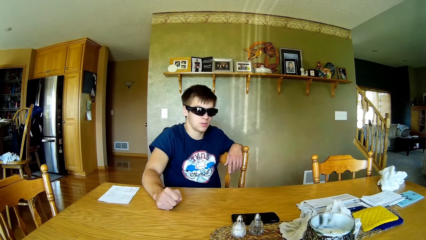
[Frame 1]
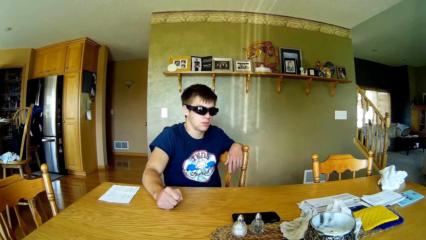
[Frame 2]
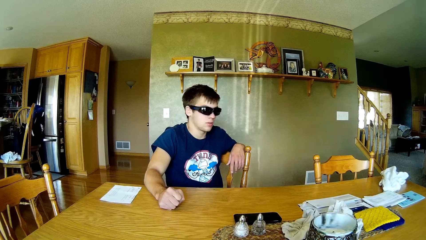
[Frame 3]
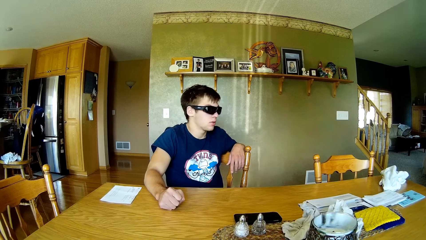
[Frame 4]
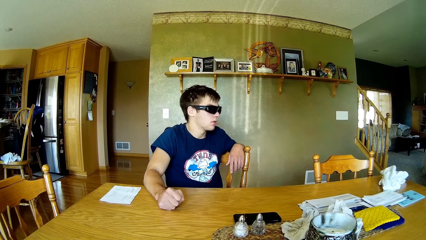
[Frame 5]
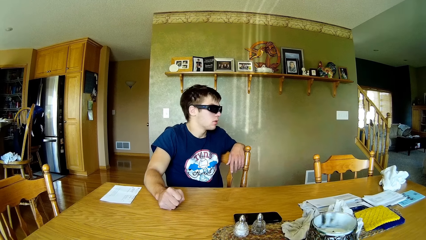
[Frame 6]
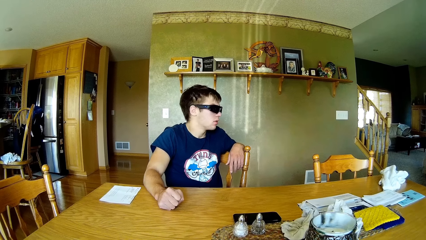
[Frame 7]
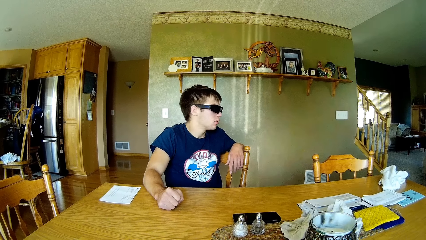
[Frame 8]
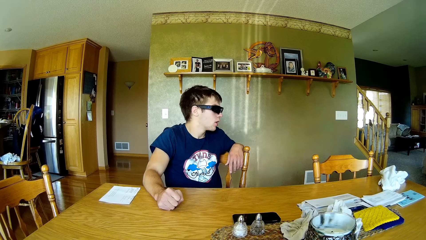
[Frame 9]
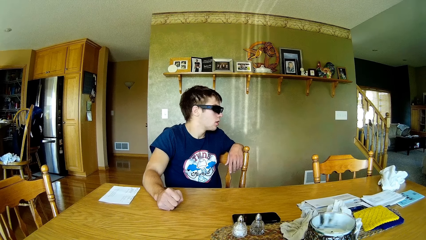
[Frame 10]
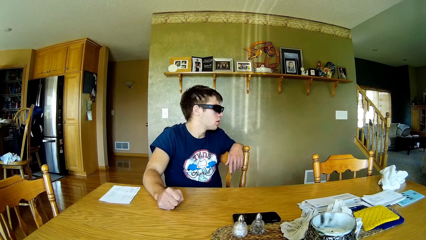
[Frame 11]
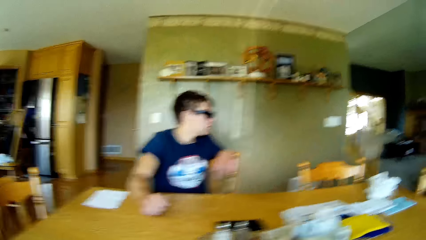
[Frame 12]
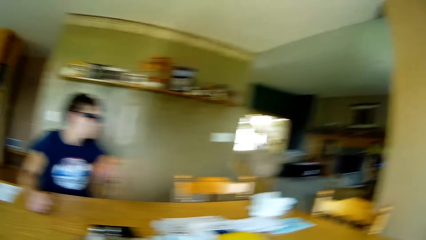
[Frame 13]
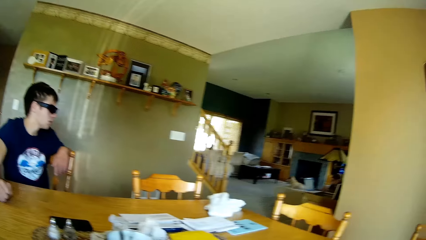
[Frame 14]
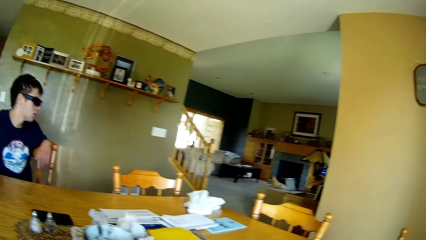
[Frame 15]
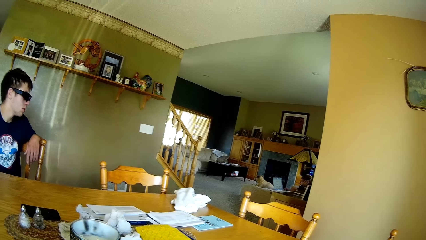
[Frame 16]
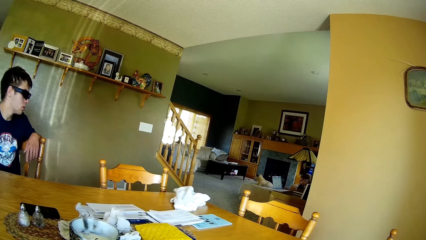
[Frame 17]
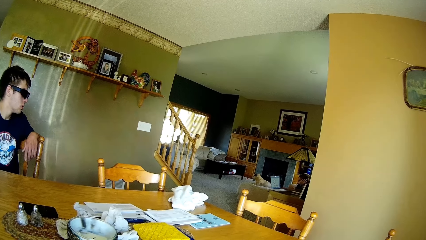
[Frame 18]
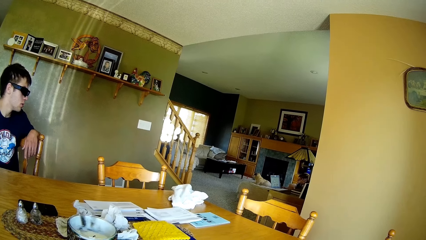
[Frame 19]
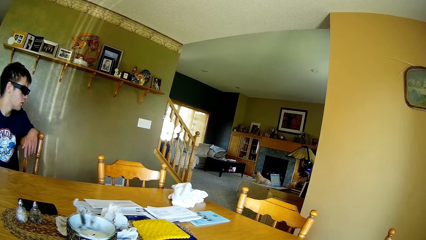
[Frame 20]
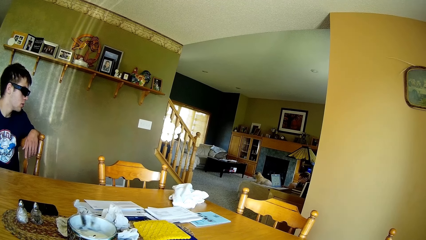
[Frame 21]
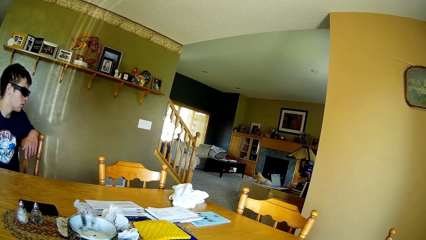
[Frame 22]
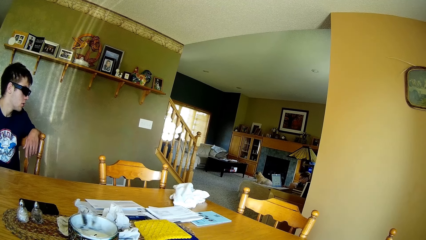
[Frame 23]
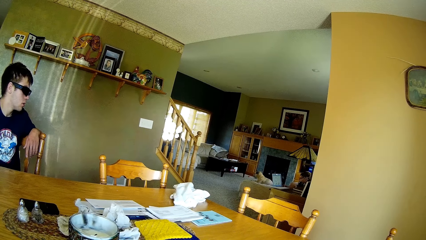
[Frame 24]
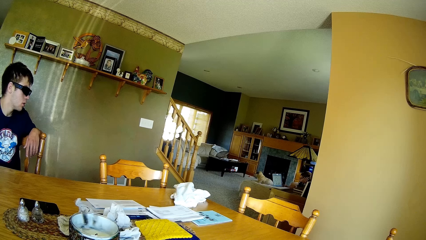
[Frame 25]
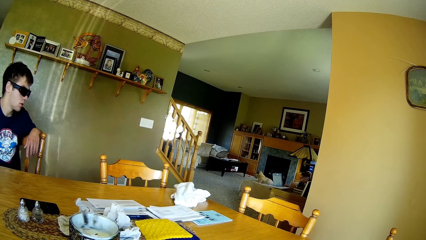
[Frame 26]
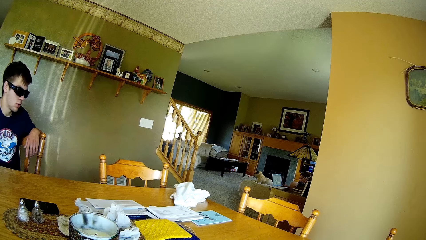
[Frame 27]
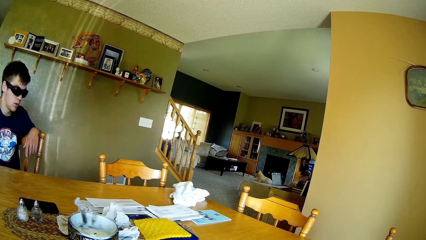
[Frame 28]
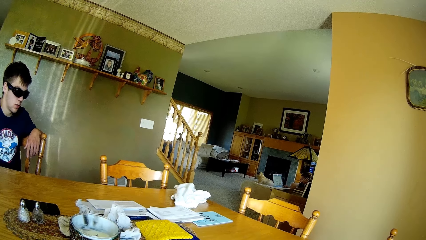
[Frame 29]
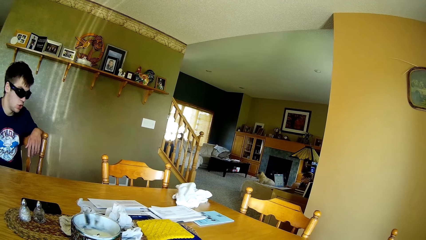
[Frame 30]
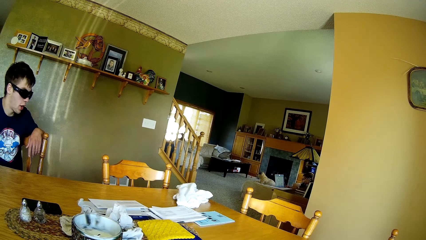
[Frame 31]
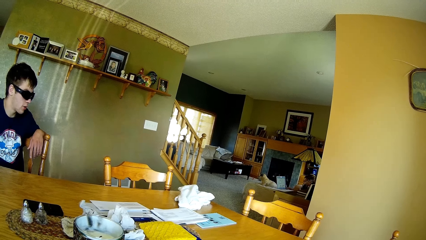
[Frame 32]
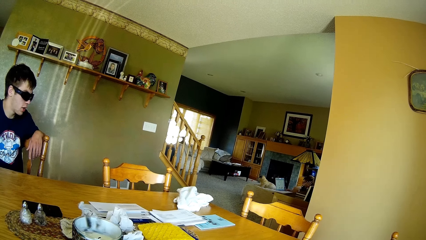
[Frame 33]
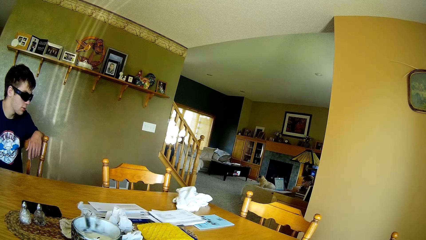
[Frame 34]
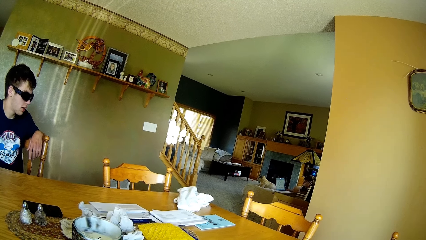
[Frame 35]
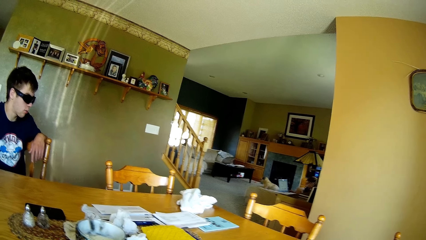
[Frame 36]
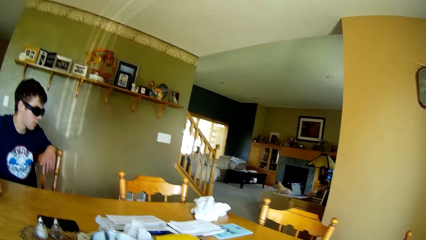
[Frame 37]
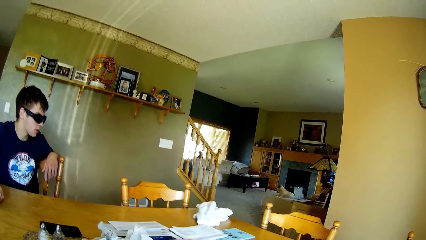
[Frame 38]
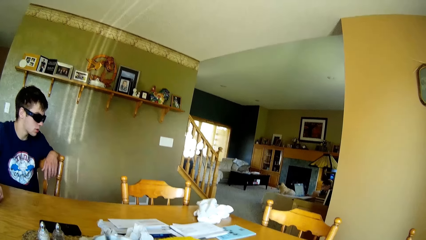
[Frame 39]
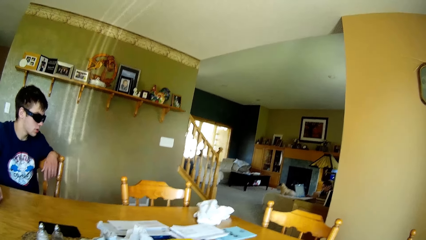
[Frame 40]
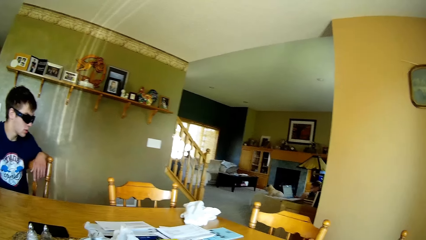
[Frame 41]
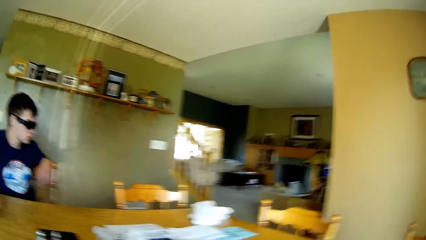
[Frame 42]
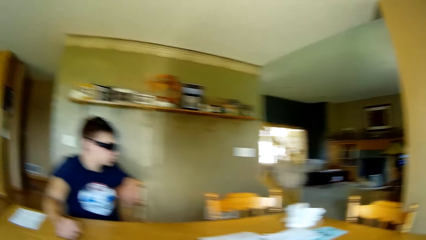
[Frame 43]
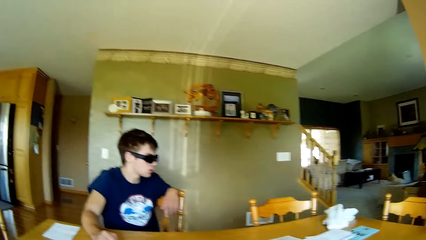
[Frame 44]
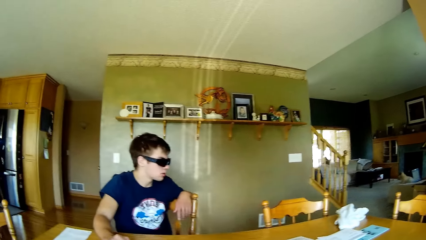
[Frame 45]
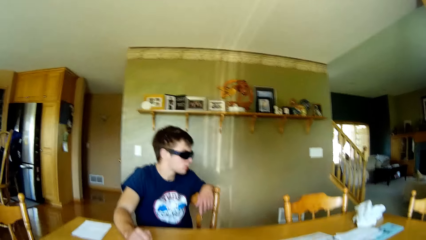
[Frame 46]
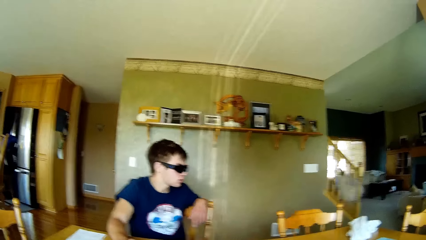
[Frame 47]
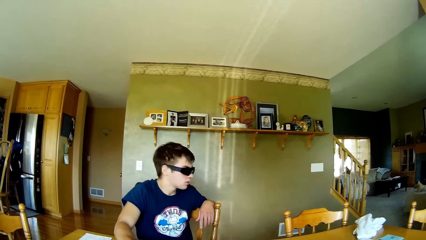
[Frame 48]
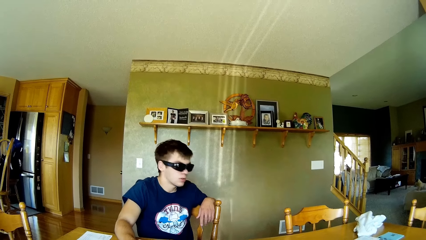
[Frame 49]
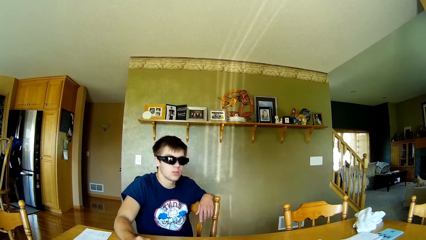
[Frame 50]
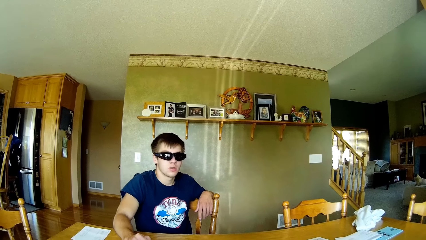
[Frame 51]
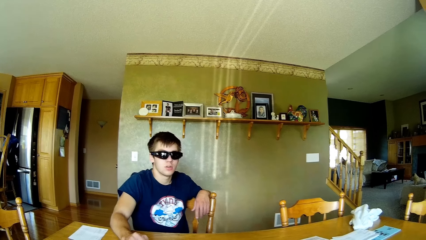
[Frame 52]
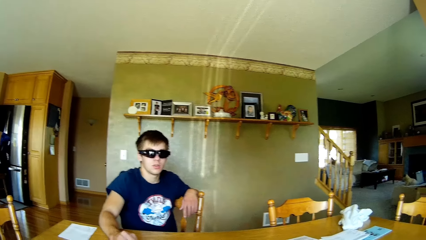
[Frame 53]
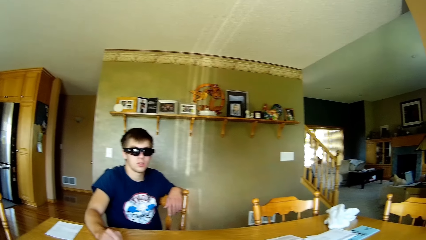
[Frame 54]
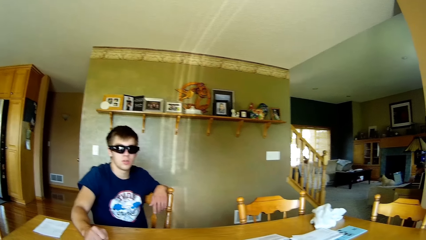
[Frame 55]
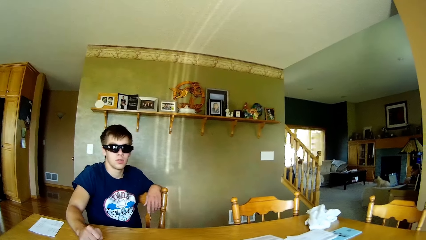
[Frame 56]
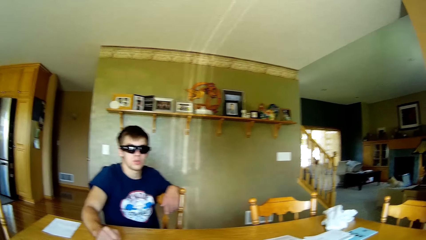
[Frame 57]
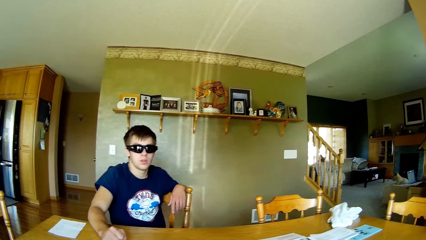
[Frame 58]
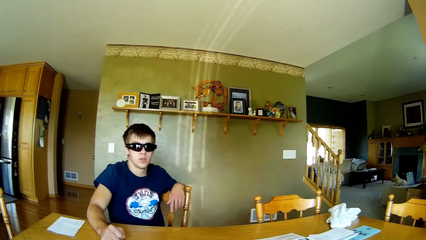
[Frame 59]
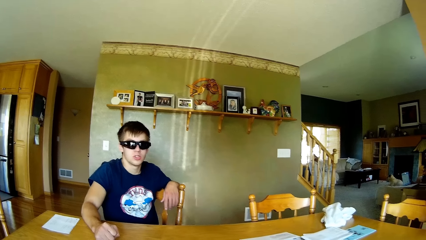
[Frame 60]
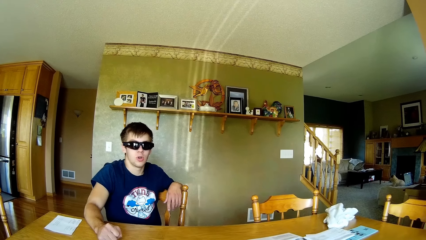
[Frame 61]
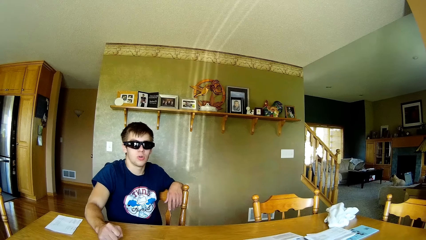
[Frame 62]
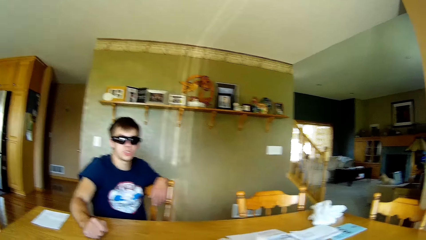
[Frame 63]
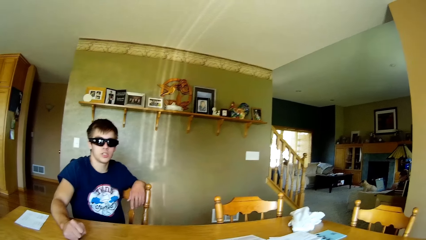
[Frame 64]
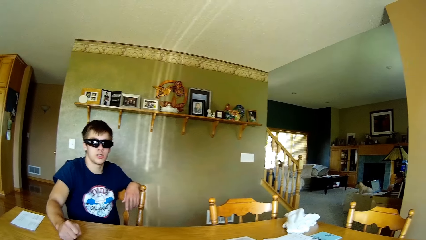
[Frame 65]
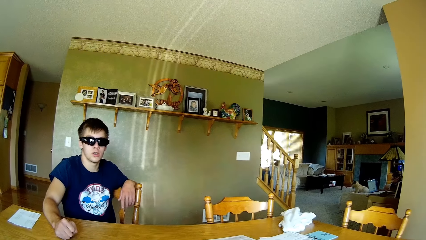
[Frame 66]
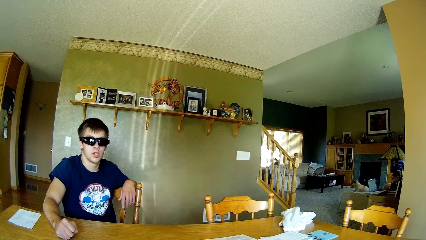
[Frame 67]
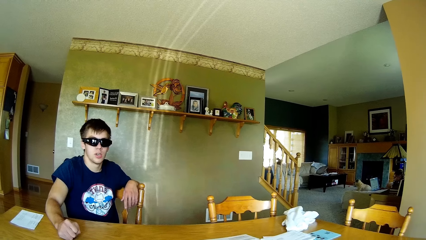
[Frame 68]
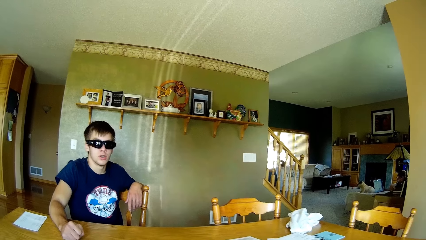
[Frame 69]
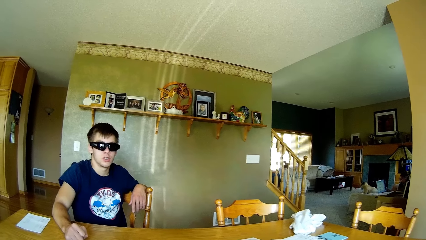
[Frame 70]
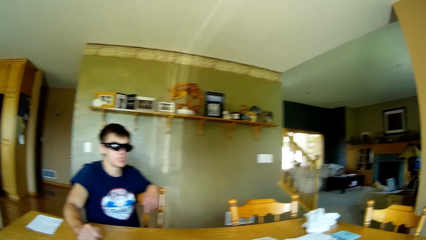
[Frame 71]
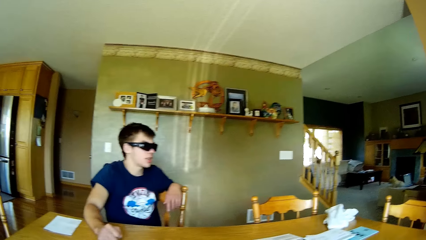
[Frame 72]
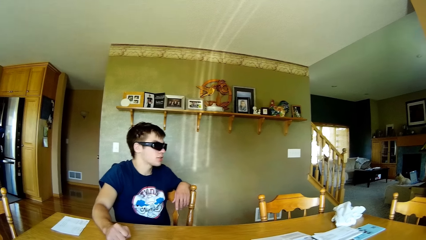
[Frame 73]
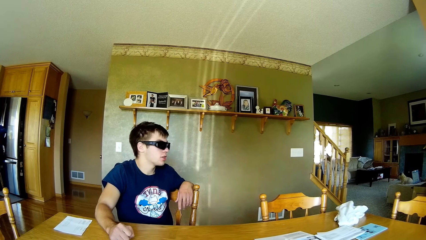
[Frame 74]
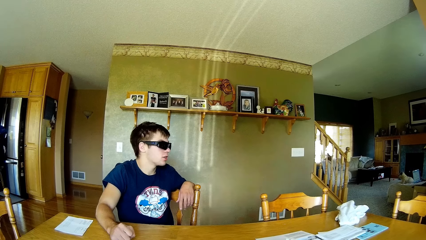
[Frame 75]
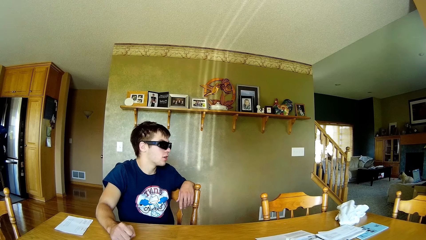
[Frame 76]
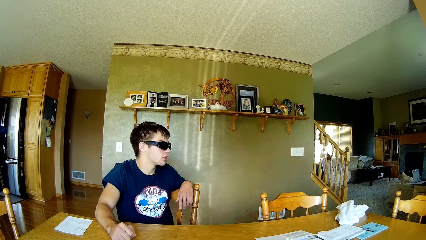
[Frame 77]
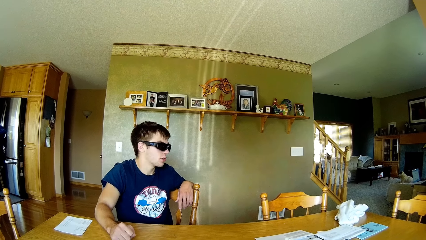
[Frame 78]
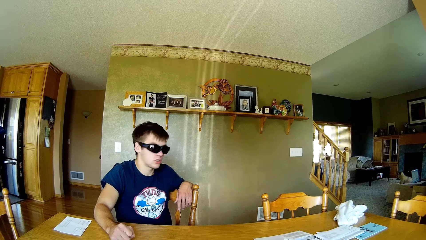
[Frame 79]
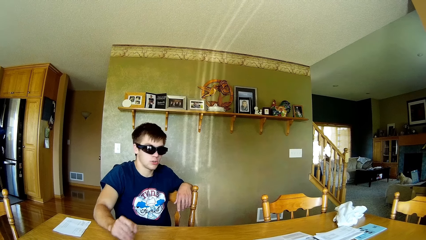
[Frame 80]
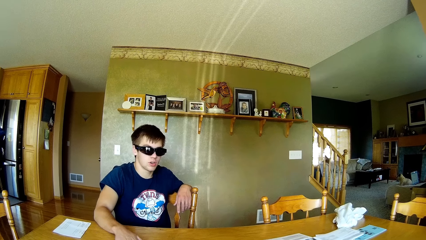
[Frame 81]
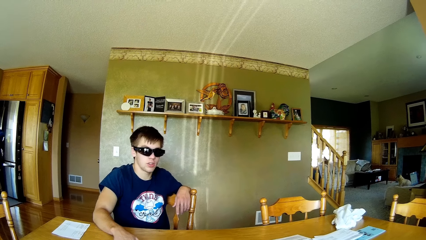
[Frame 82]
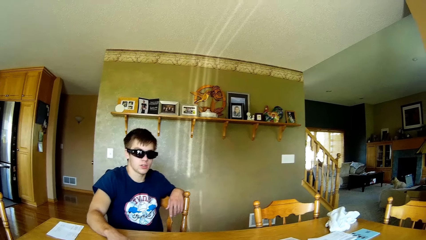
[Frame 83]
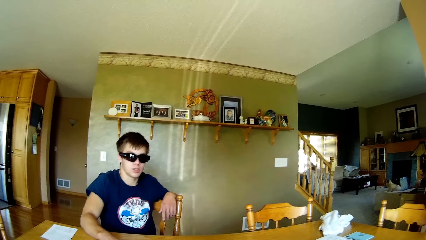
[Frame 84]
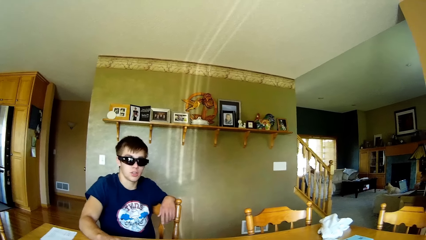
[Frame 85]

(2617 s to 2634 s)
The person turns. The person looks aside. The camera wearer turns towards another person. The first person talks with someone. The camera wearer talks to the first person. The first person interacts with the camera wearer.
